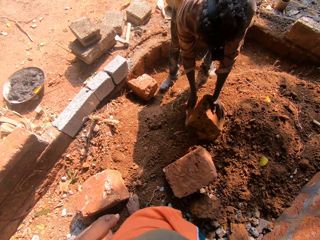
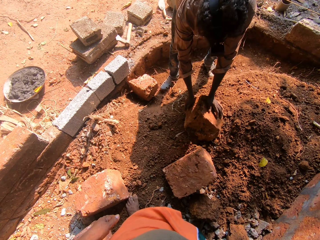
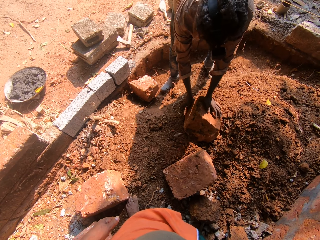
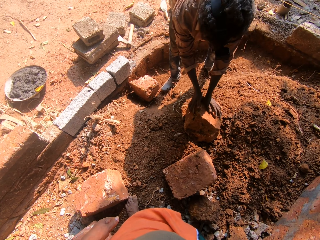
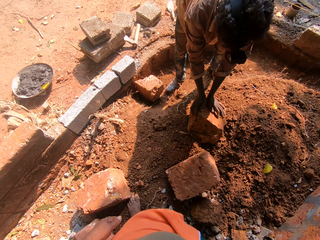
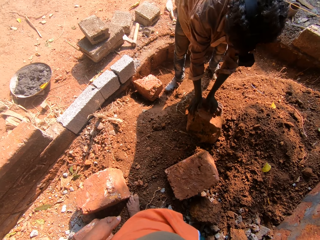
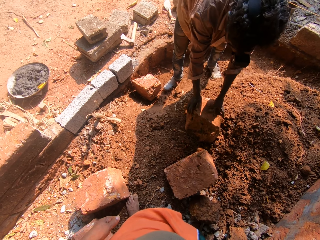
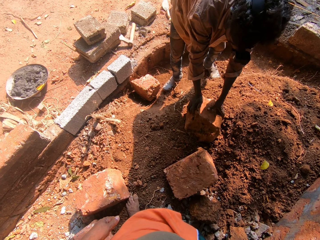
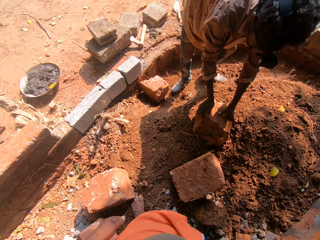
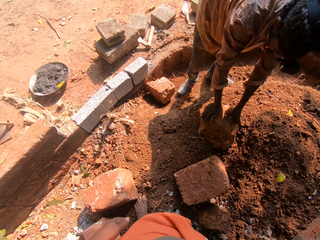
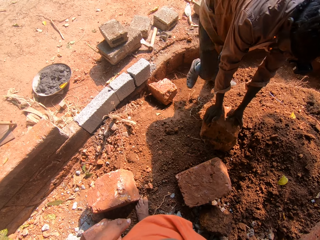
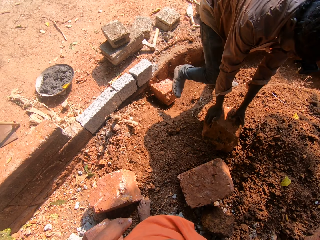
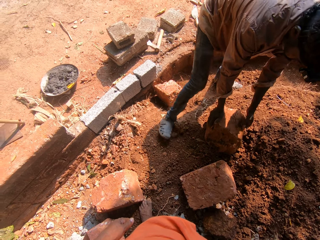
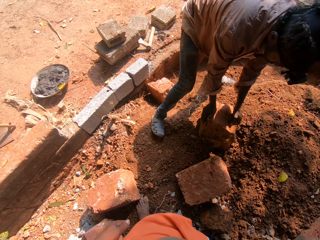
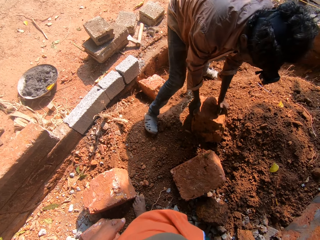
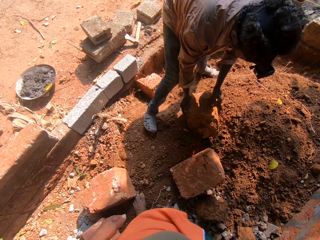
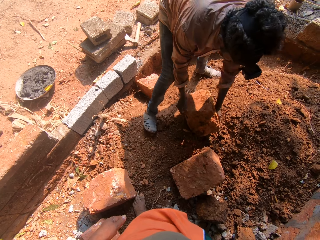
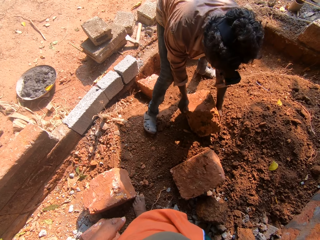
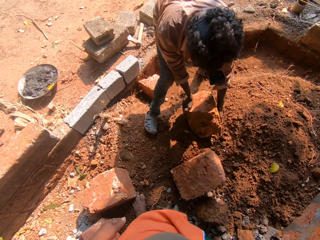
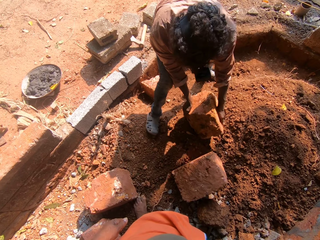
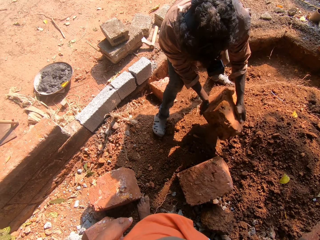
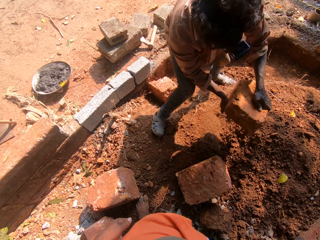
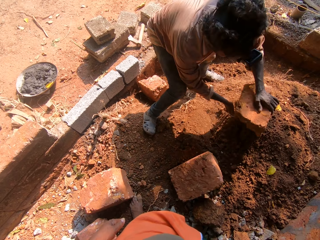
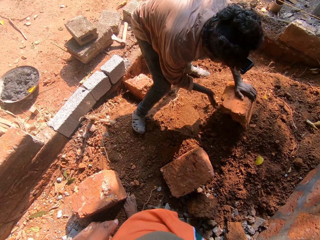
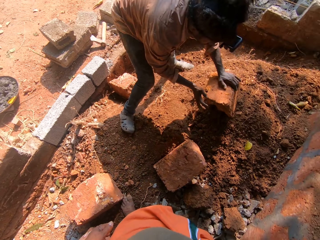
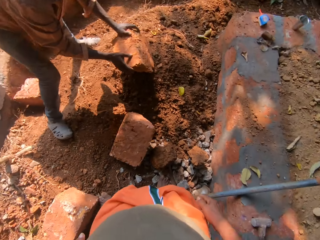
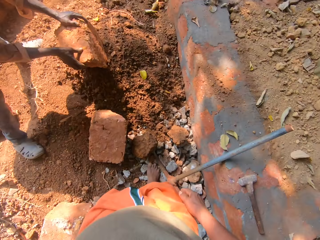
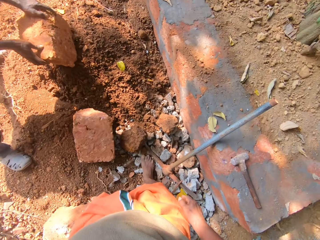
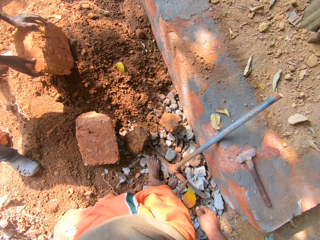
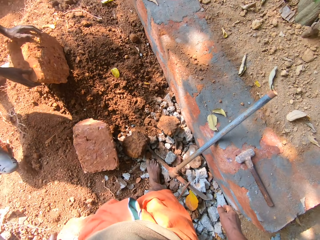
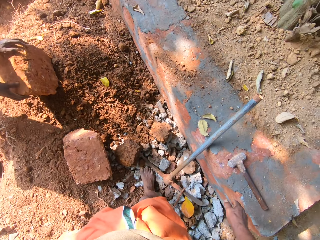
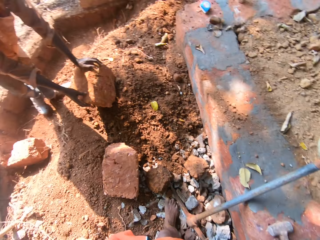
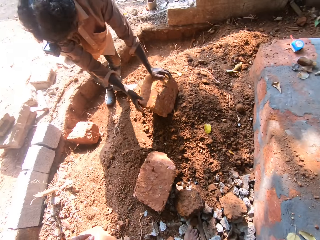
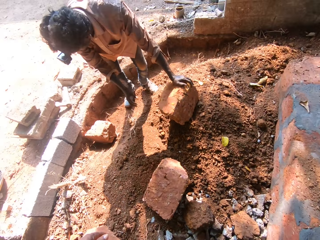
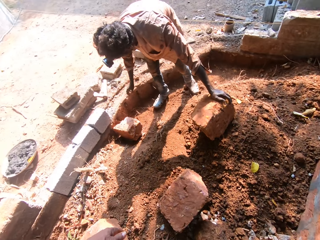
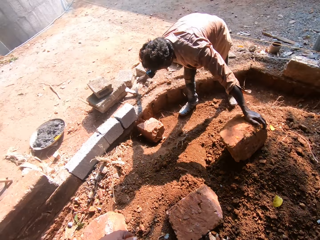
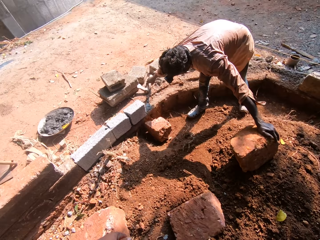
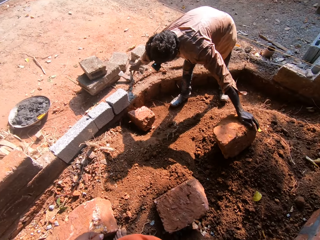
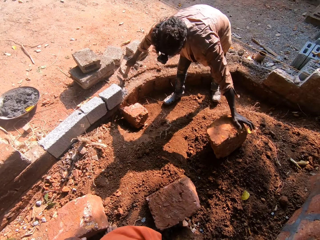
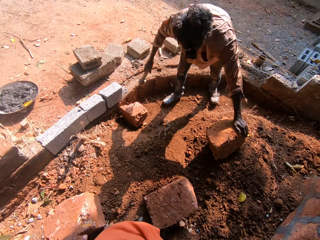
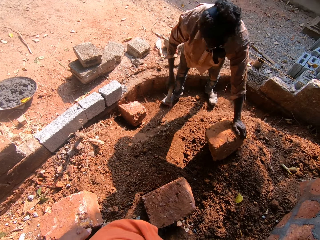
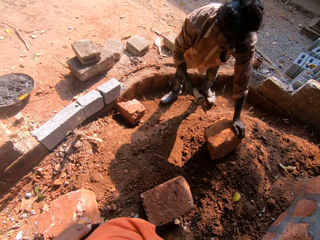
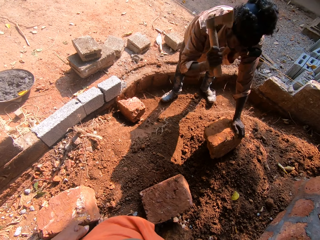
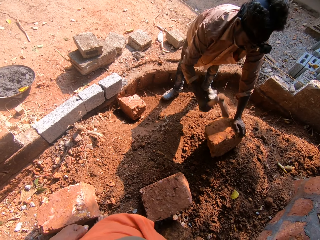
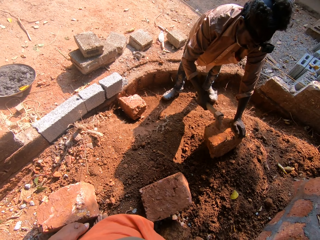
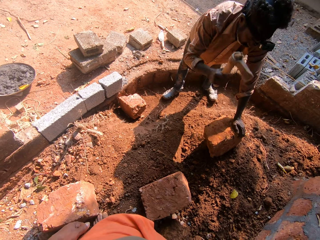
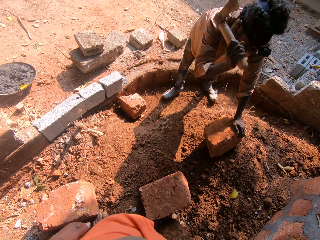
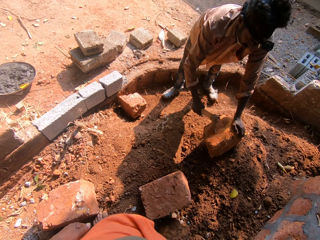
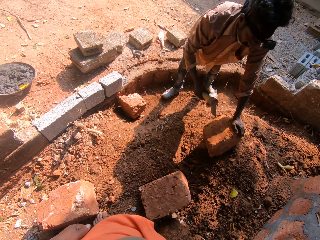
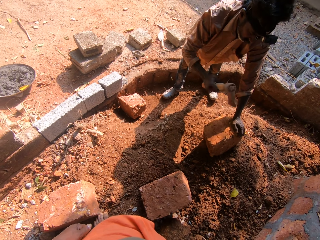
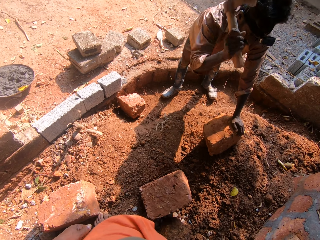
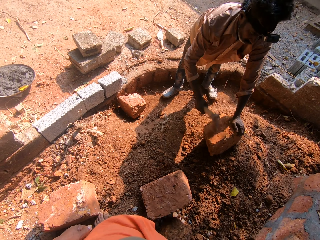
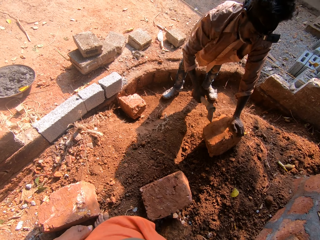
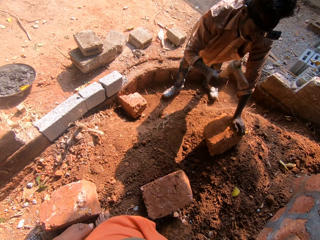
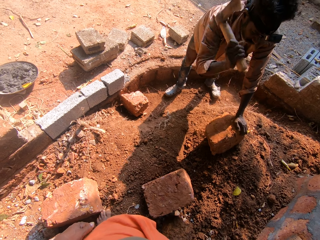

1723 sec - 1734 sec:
A man turns the brick. The man moves the brick with both hands. The man grabs the hatchet with his right hand. The man hits the brick with the hatchet in his right hand.

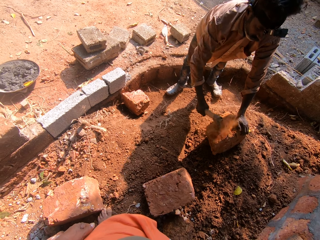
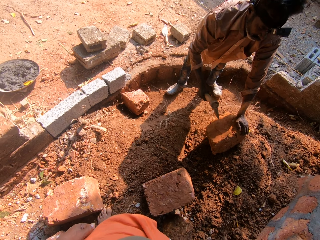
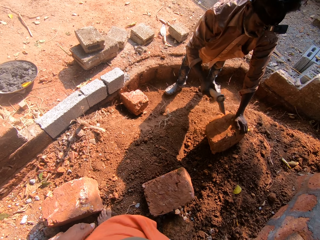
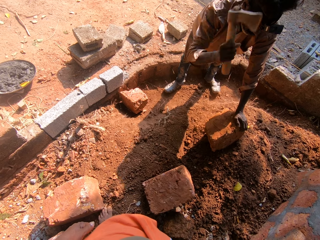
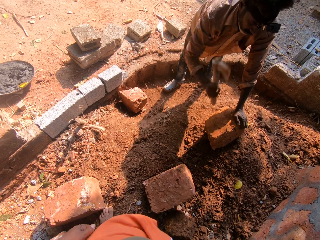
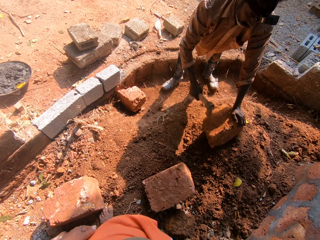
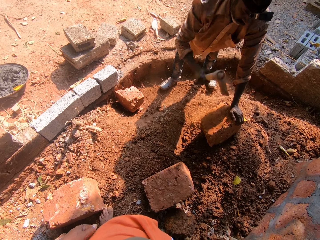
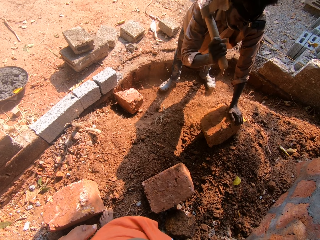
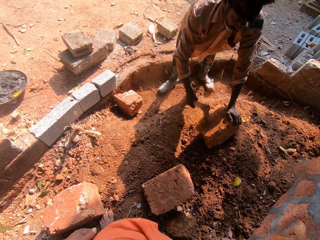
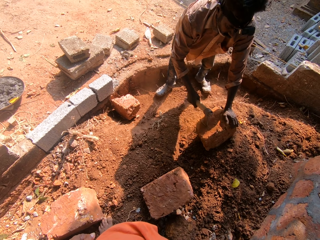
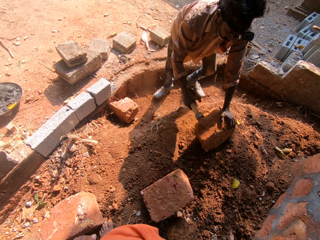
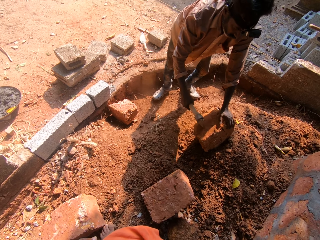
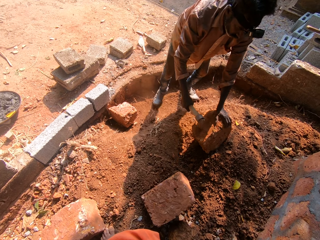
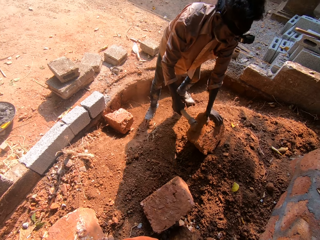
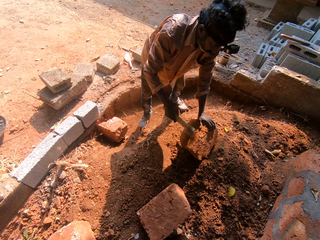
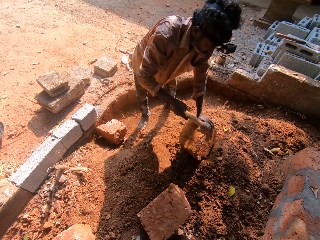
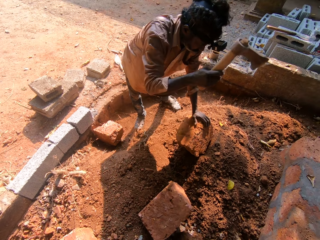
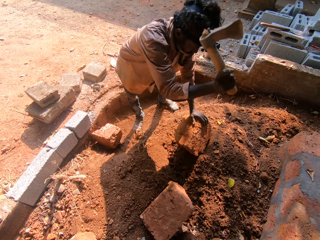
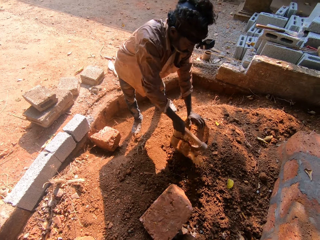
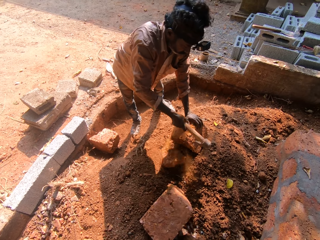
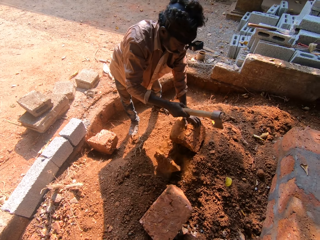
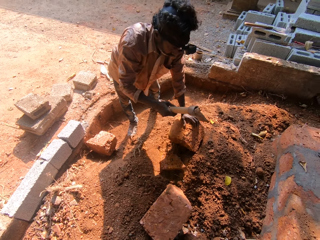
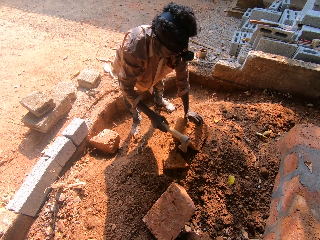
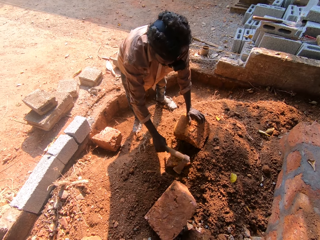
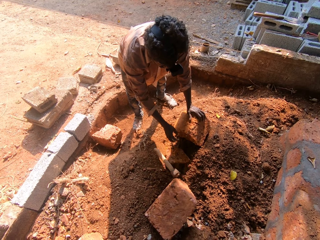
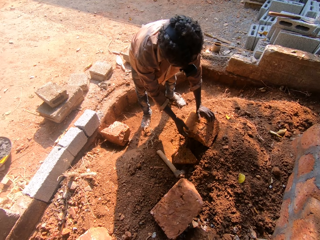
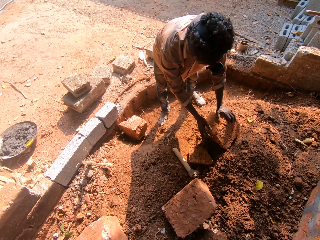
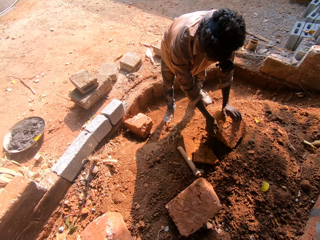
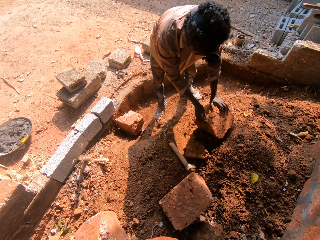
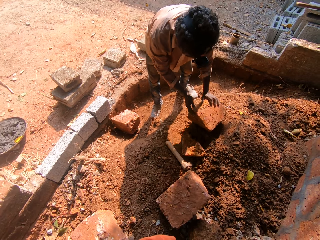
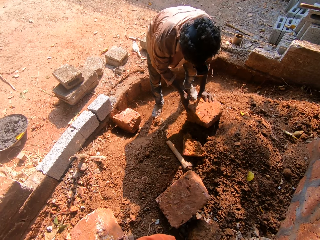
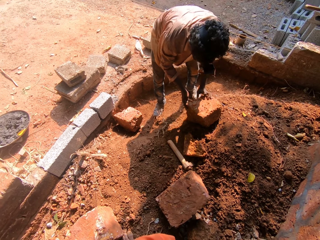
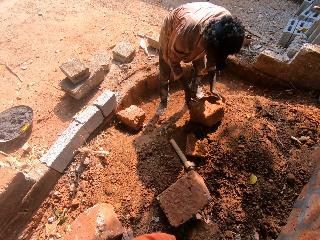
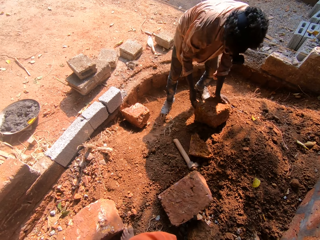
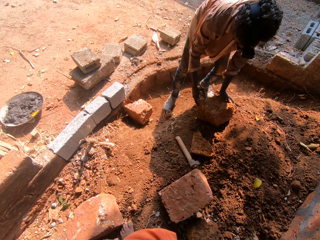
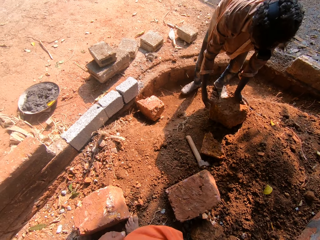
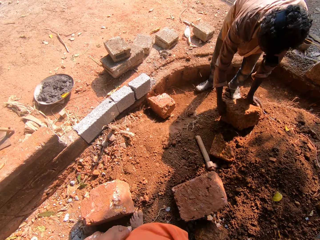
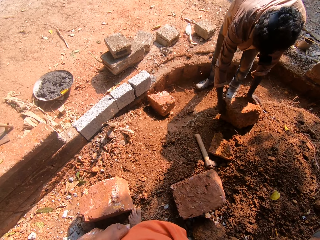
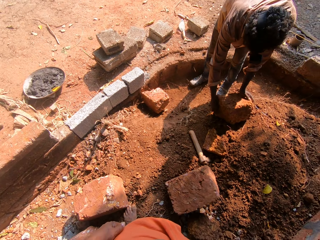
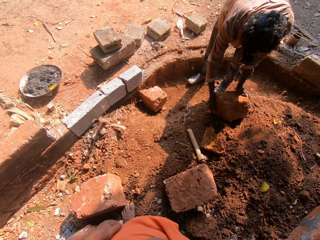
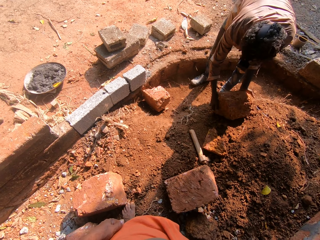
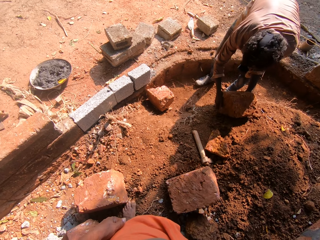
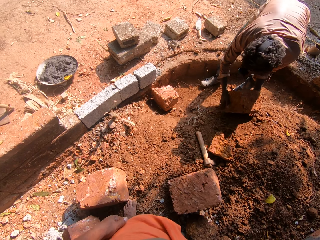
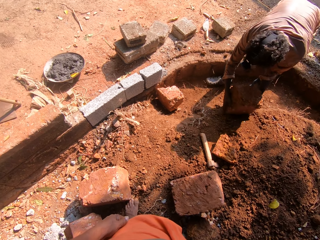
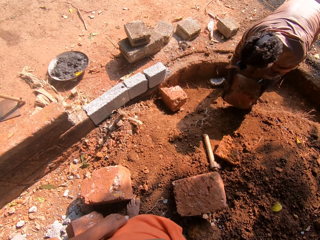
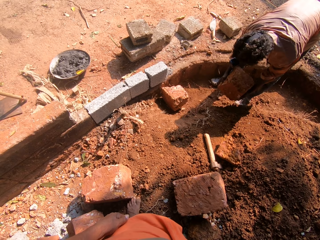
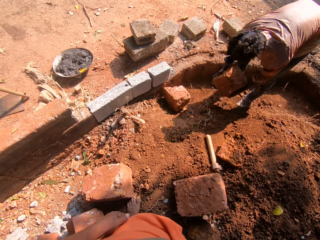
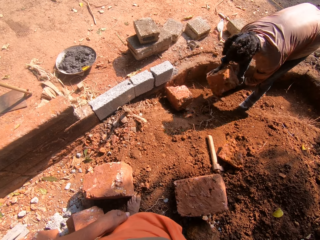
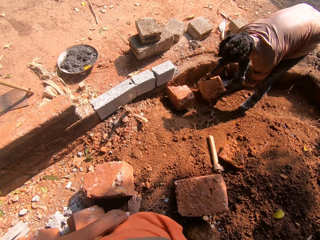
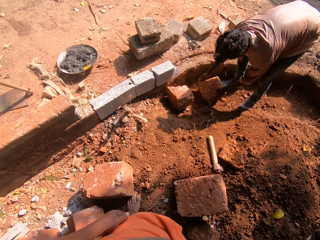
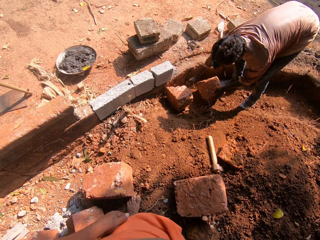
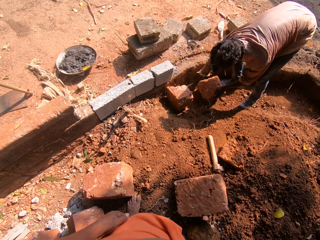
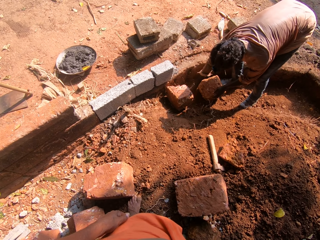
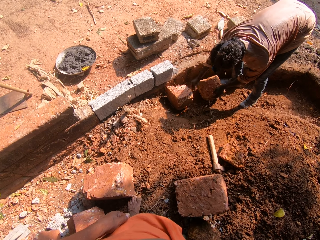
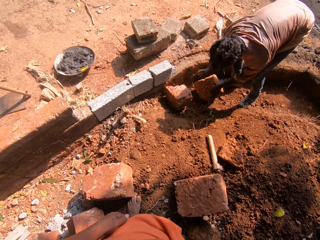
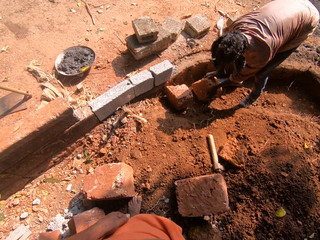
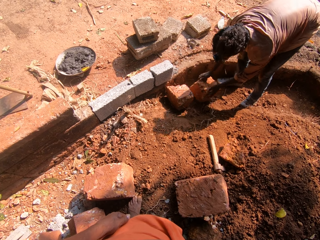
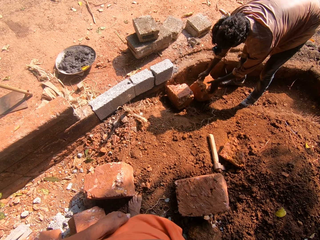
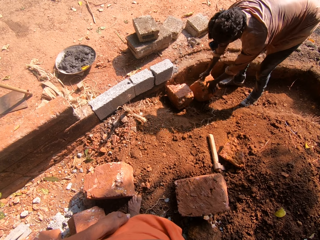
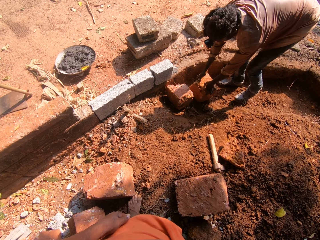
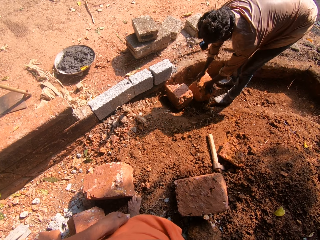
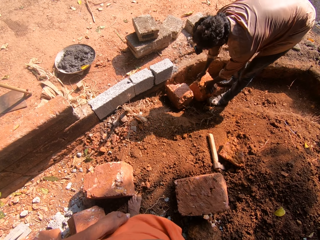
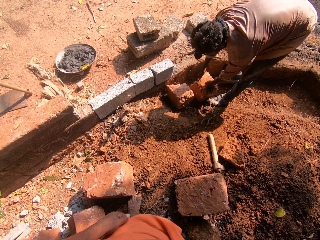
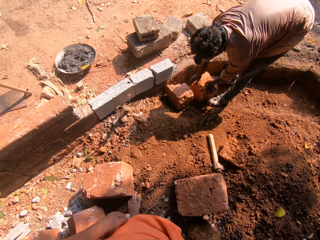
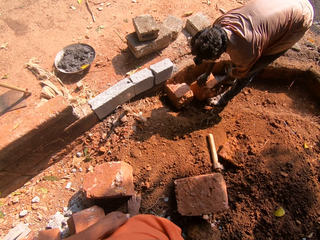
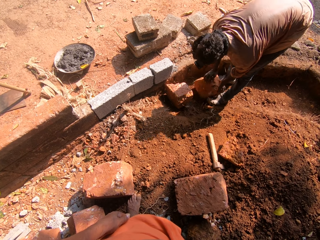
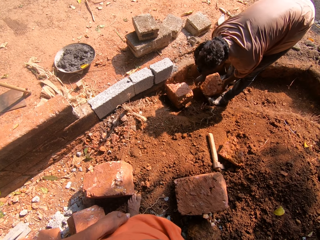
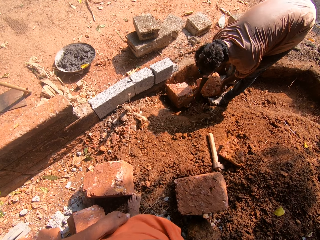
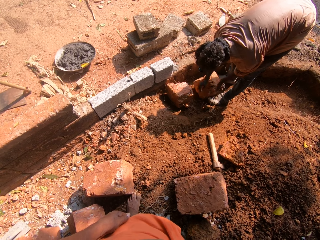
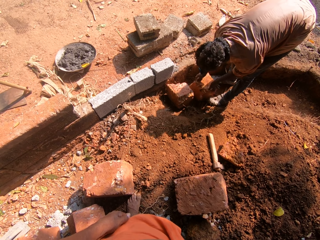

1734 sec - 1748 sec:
Another man speaks to the camera wearer. The first man splits the brick with the hatchet in his right hand. The first man drops the hatchet on the floor with his right hand. The first man rolls down the brick with both hands. The first man lifts the brick from the floor with both hands. The first man carries the brick. The first man drops the brick. The first man touches the floor with his right hand. The first man pushes down the brick with both hands. The first man raises the brick with both hands.
